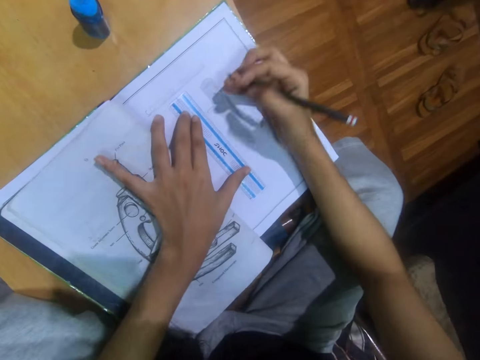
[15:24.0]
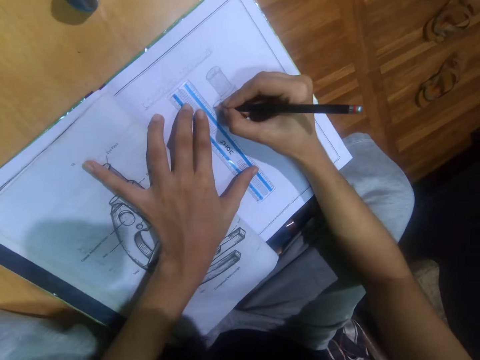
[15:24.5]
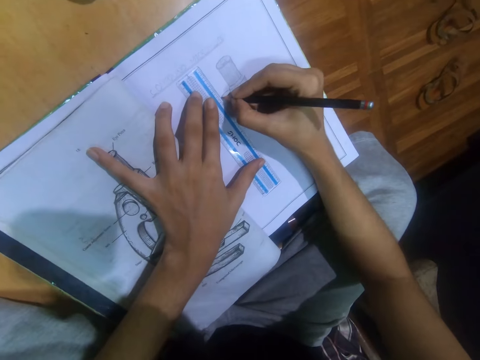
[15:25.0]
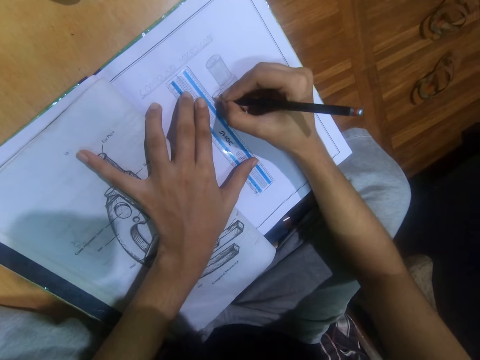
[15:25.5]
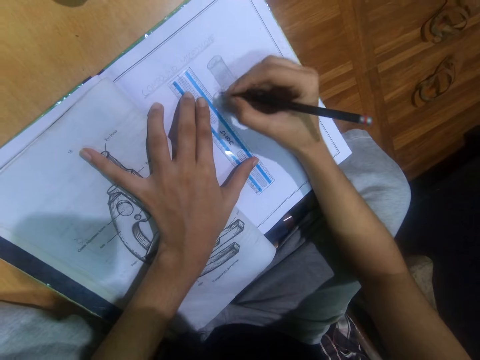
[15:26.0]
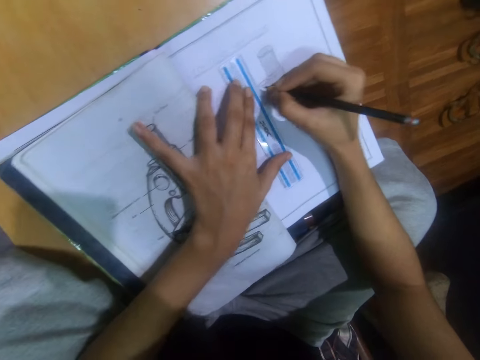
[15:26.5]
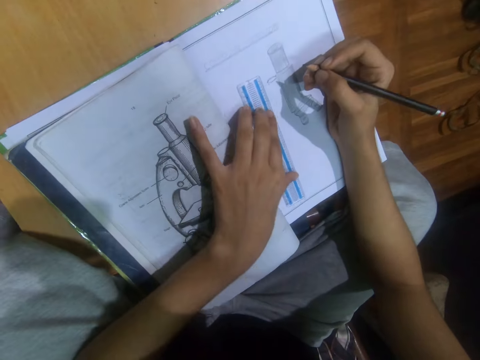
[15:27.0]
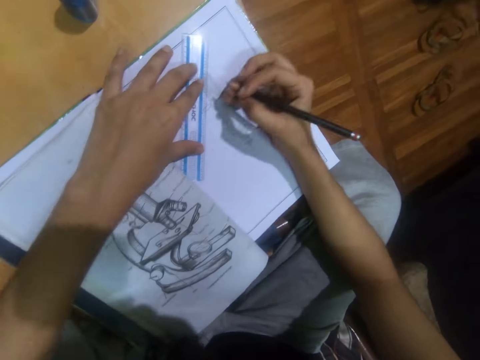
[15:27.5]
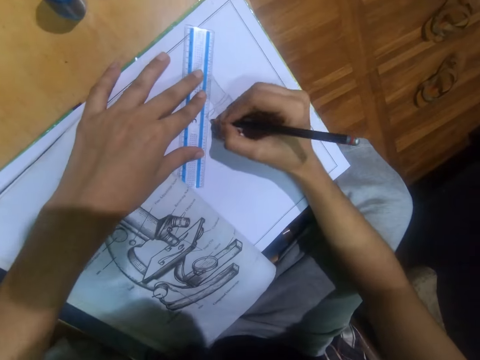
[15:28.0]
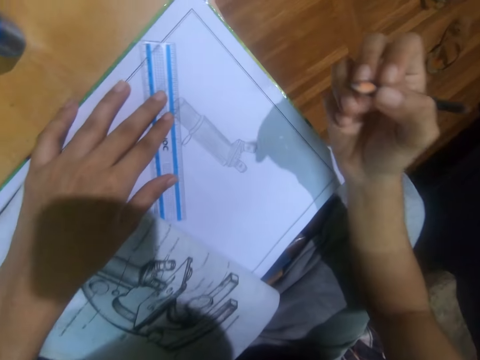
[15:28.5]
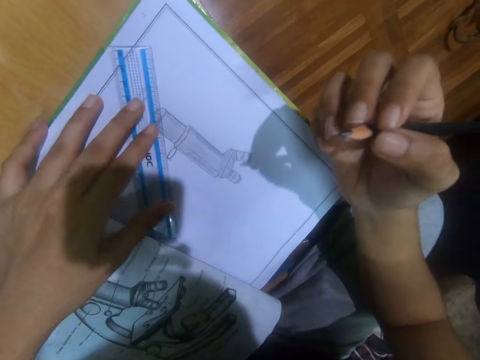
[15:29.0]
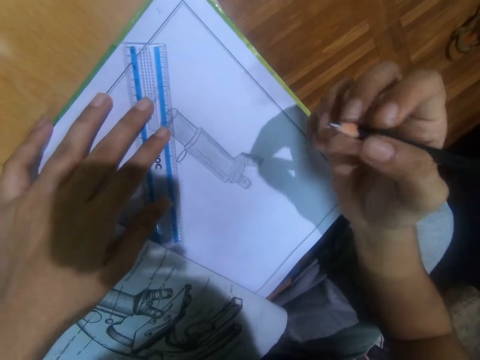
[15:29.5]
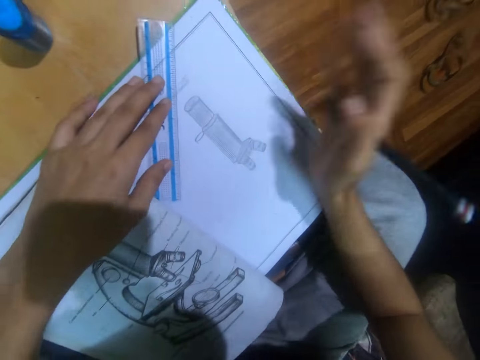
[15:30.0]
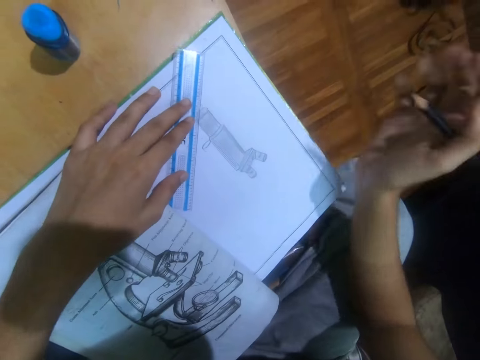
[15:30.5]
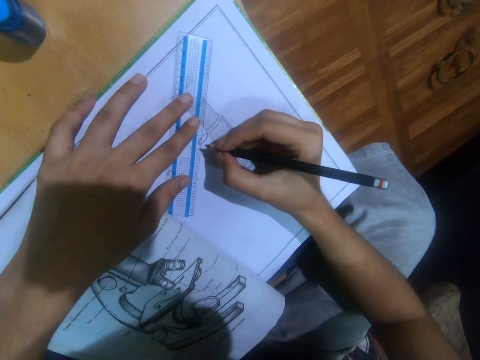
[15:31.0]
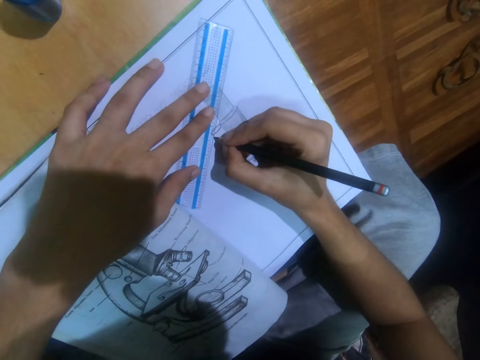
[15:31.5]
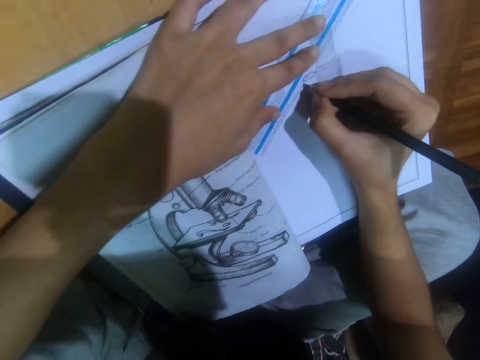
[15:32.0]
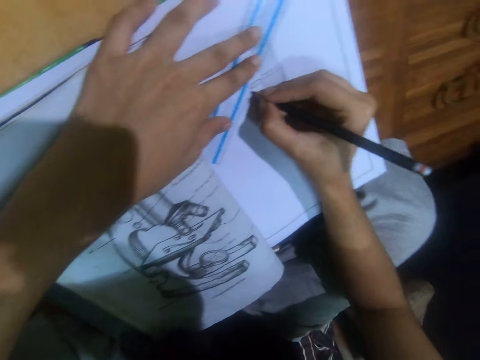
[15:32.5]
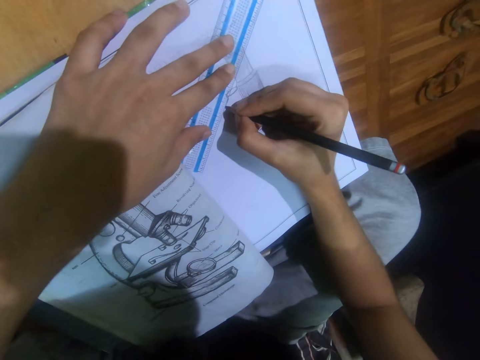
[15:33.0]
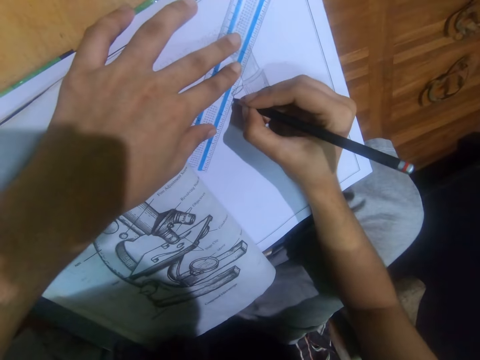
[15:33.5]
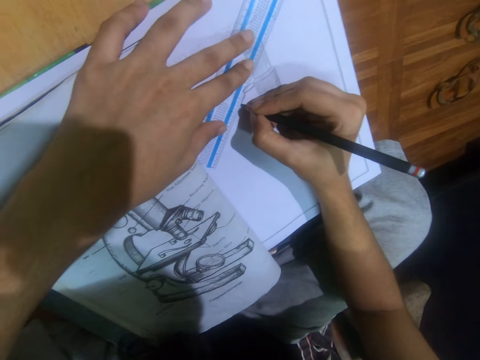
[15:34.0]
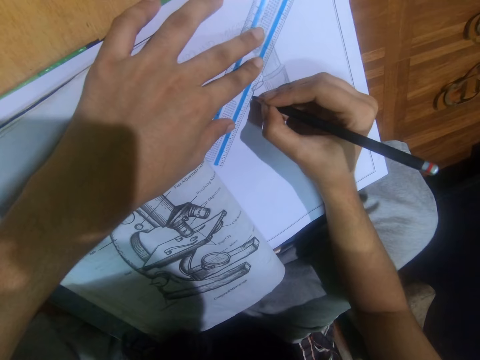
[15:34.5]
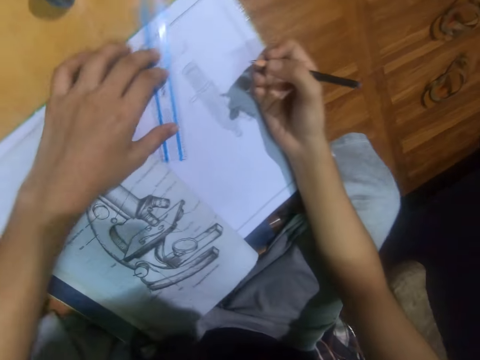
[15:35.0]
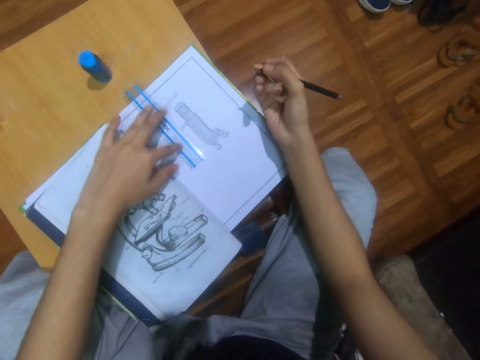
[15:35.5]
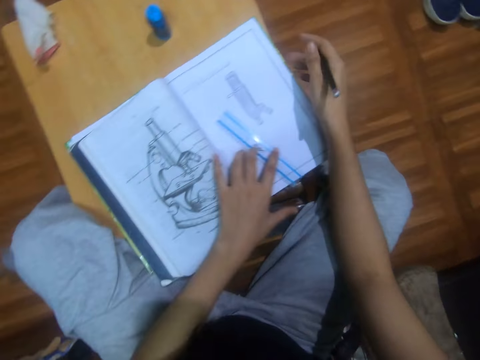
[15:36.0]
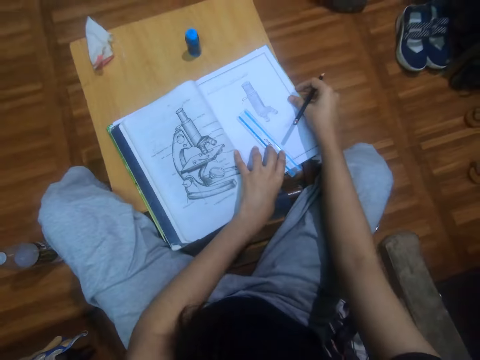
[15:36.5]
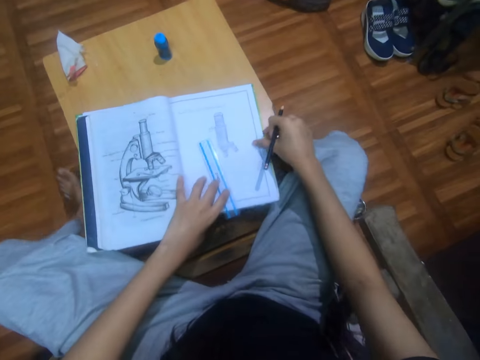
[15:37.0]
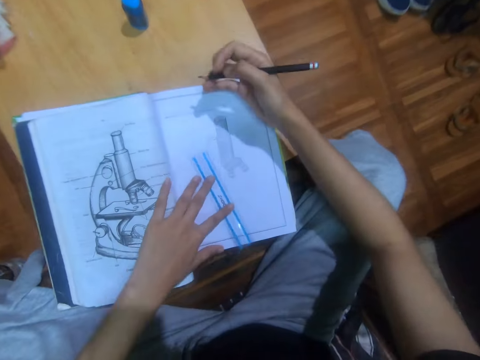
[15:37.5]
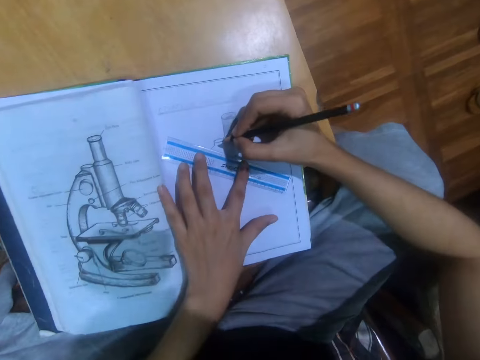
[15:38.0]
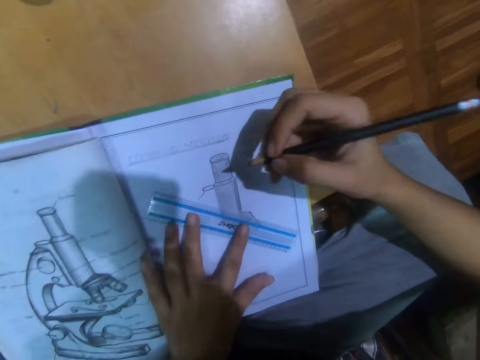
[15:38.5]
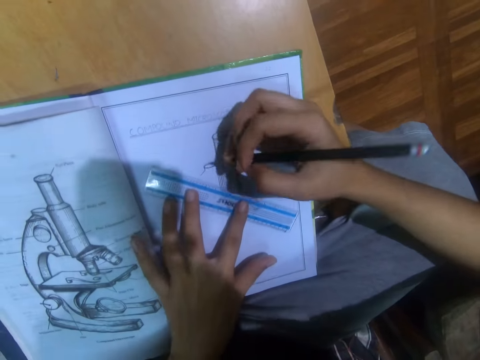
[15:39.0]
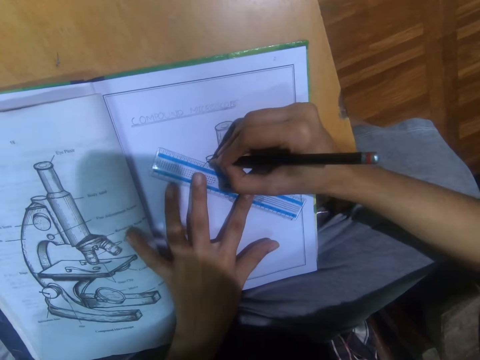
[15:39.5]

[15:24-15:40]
The camera wearer holds the ruler with the left hand. They place the ruler on the book. They draw on the book and measure the book with the ruler. They adjust the pencil. They draw on the book. They push the ruler on the book with the left hand. They look at the book. They wipe the book with the right hand. They move the ruler. They draw on the book and measure the book with the ruler. They look around. They draw on the book and measure the book with the ruler. They turn the ruler. They push the ruler with the left hand. They drag the book. They adjust the book. They push the ruler on the book with the left hand. They measure the book with the ruler.

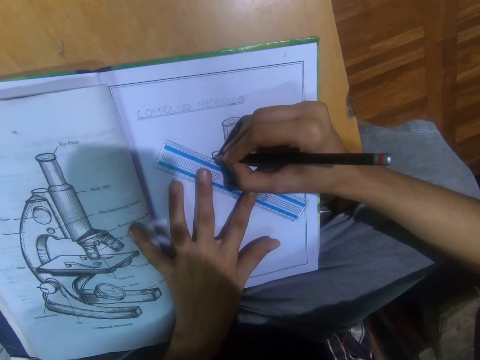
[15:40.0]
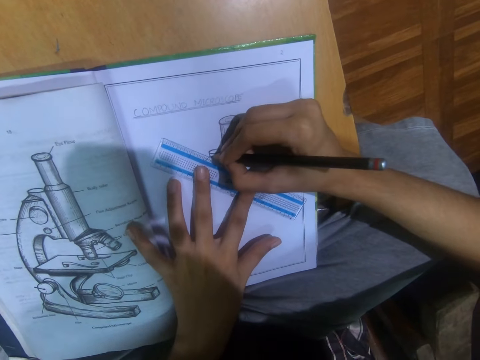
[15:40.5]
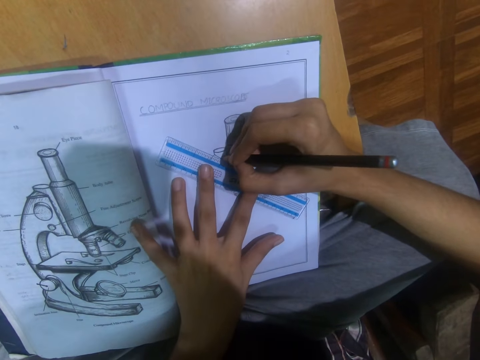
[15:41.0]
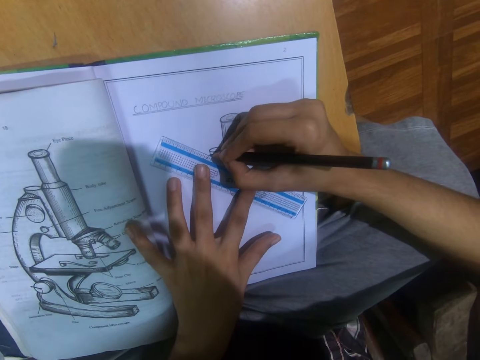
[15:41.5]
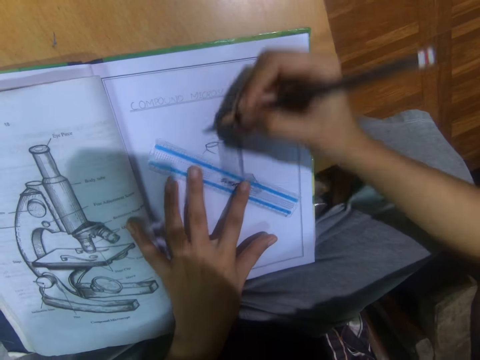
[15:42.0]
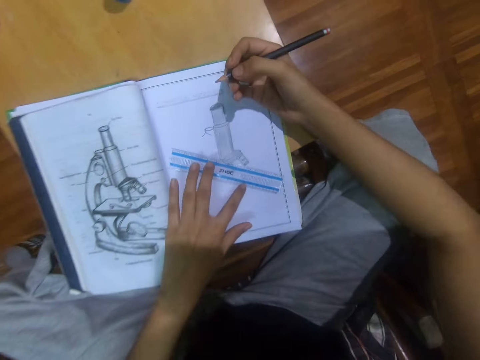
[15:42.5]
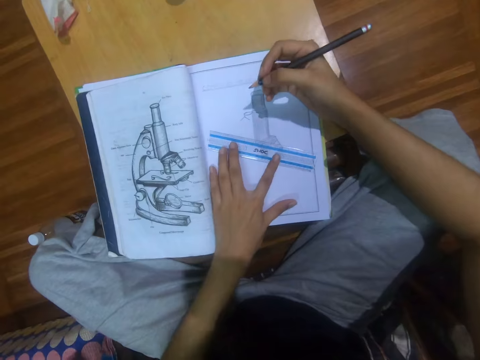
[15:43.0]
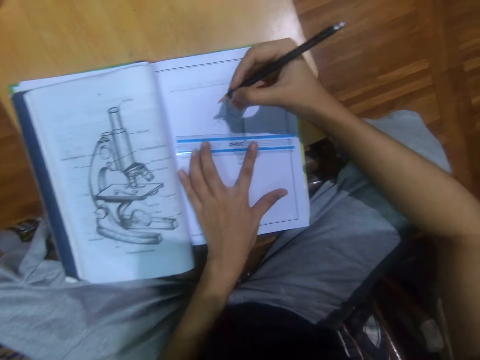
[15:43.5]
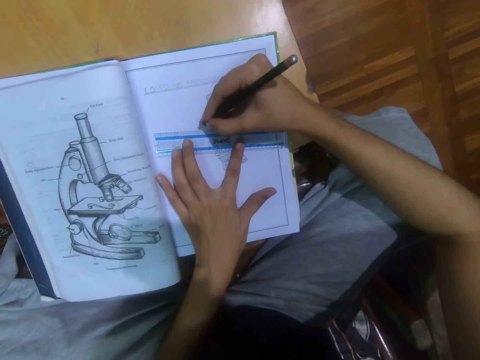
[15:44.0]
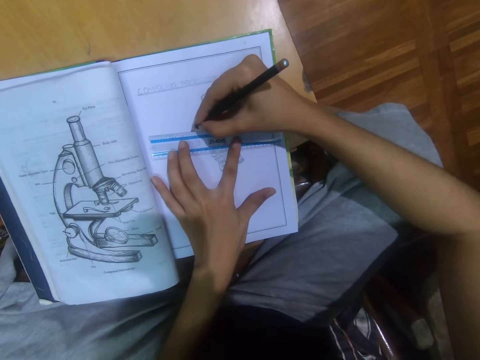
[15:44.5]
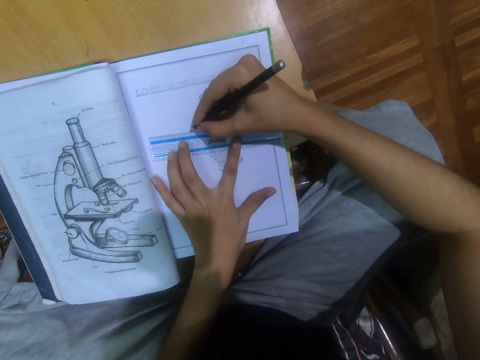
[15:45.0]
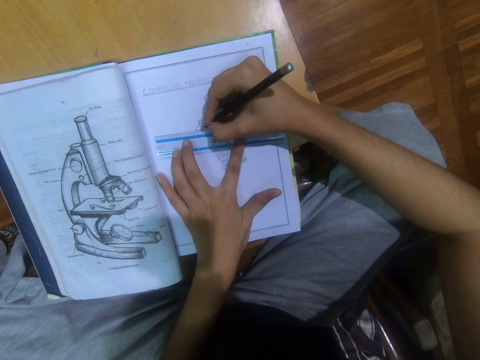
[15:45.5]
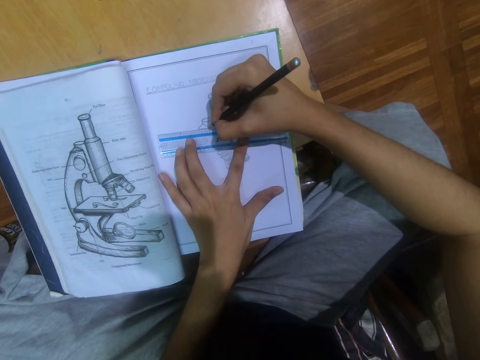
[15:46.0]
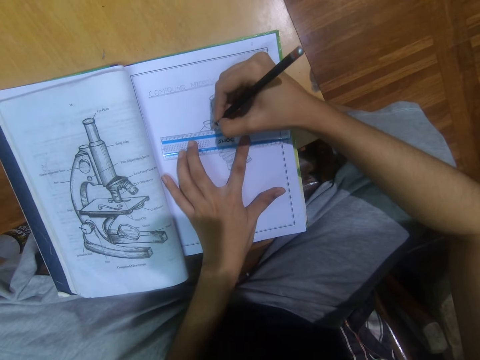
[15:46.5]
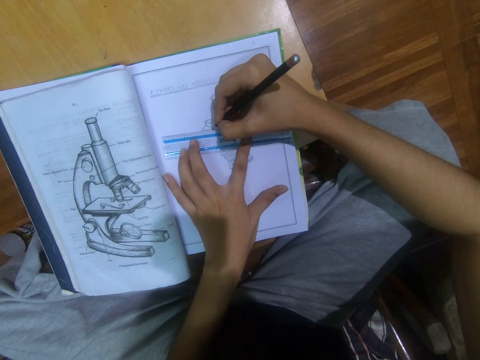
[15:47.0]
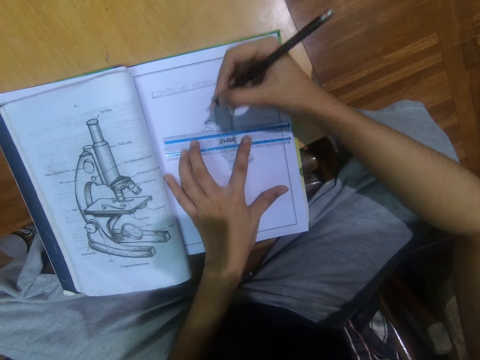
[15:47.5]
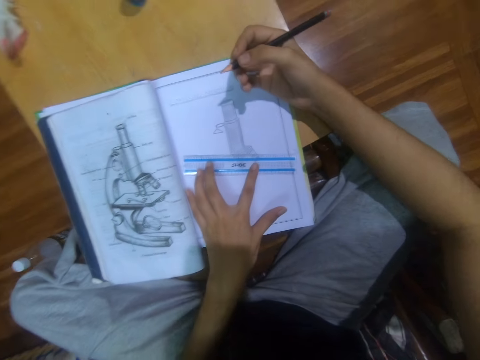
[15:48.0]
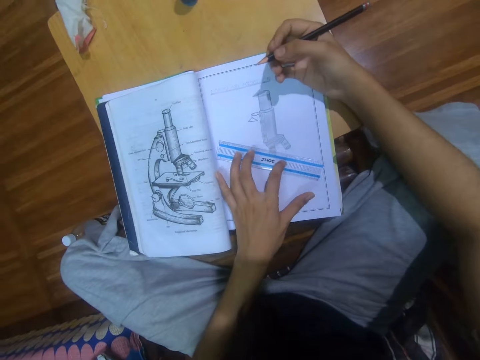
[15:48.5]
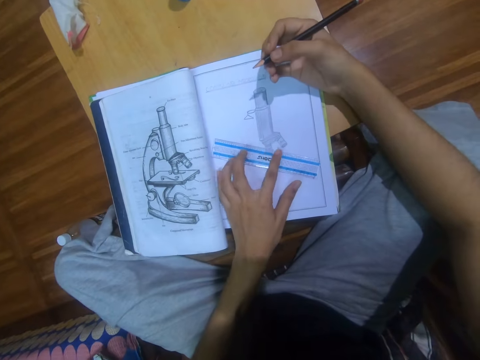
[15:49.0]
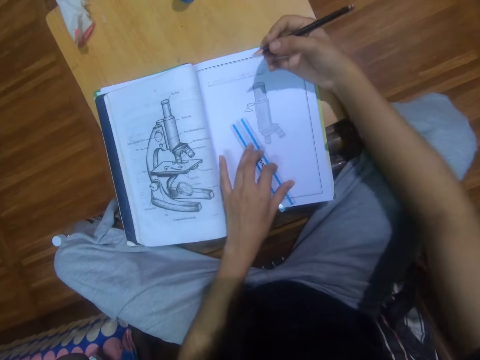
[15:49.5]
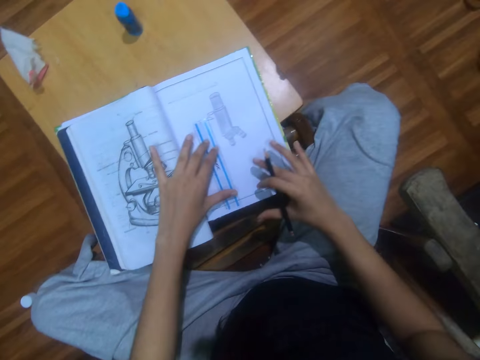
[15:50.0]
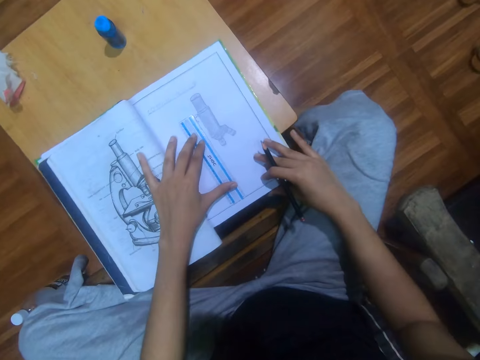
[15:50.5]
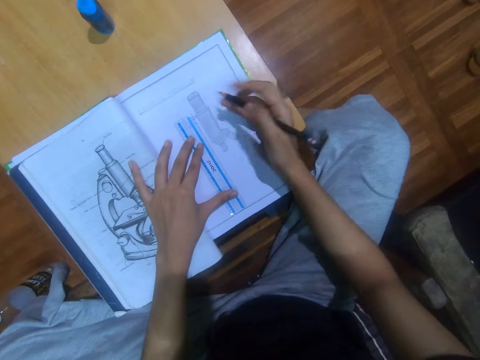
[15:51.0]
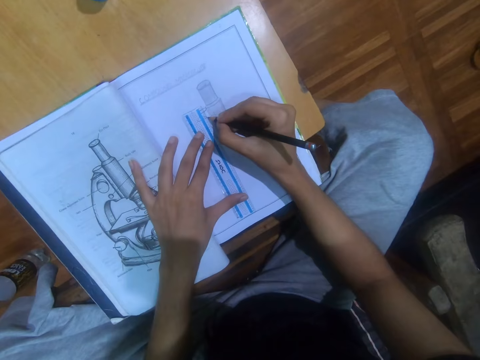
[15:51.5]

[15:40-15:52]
The camera wearer draws on the book using the book. They move the ruler. They turn the ruler. They draw on the book. They push the ruler with the left hand. They turn the ruler. They adjust the book.
